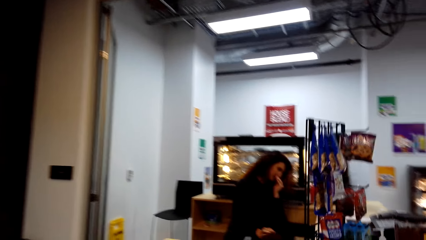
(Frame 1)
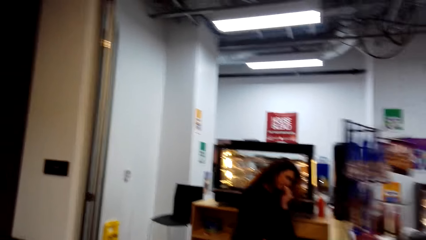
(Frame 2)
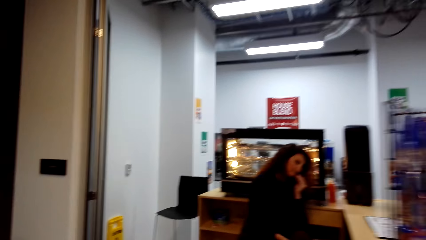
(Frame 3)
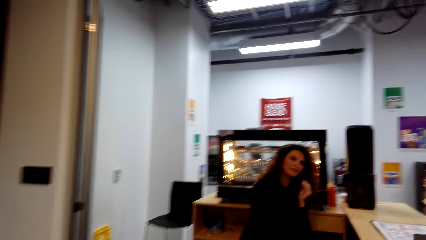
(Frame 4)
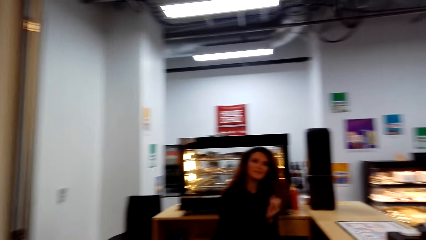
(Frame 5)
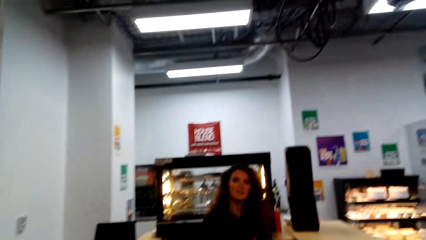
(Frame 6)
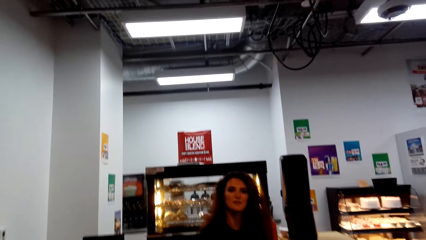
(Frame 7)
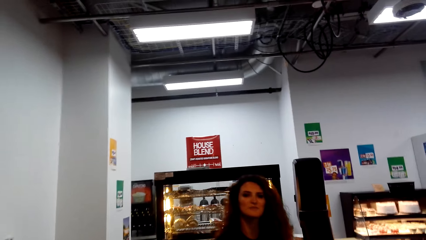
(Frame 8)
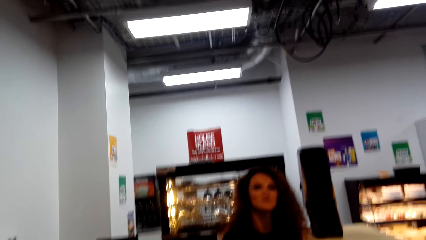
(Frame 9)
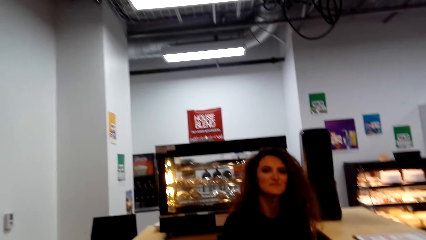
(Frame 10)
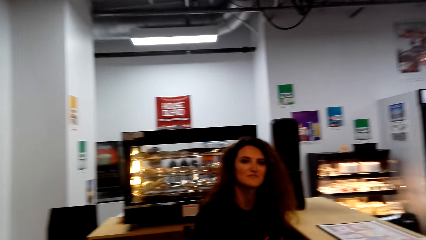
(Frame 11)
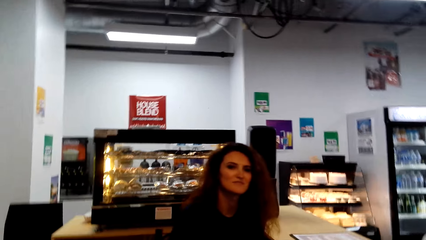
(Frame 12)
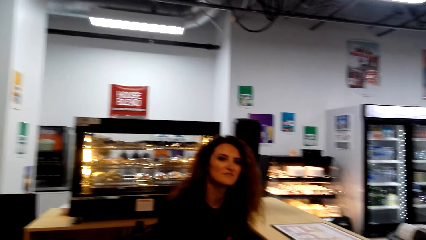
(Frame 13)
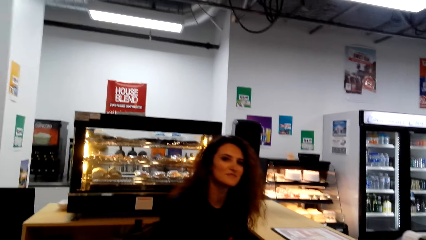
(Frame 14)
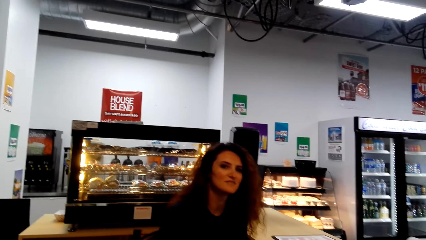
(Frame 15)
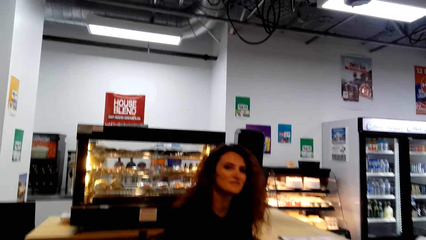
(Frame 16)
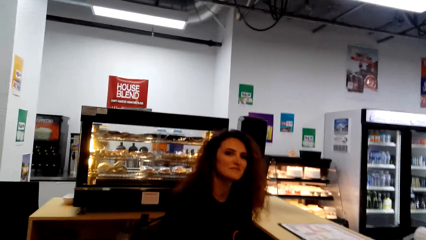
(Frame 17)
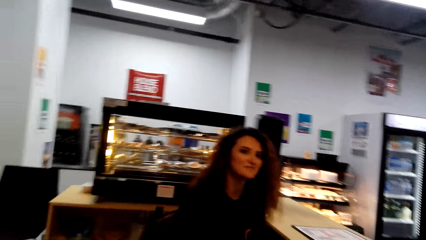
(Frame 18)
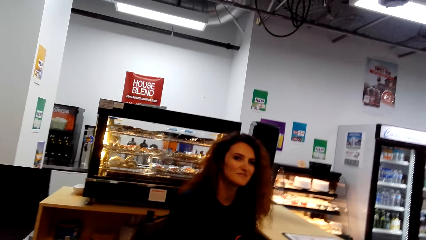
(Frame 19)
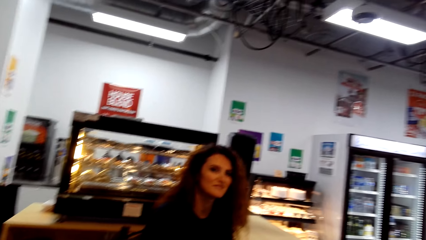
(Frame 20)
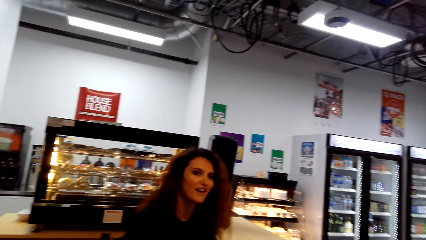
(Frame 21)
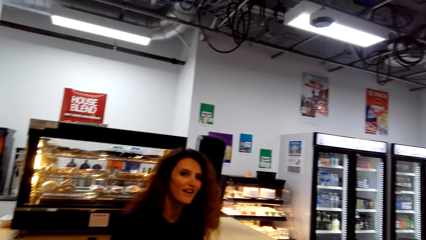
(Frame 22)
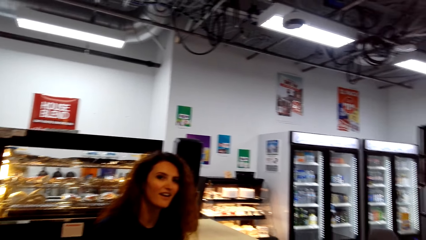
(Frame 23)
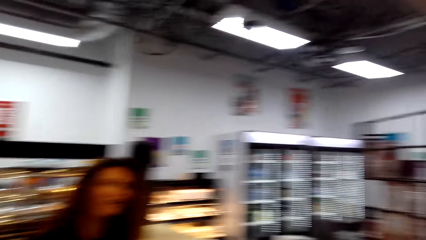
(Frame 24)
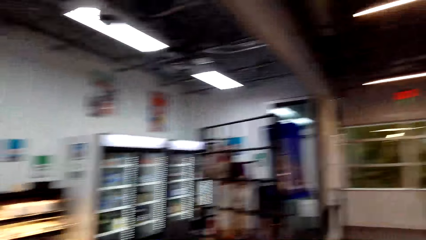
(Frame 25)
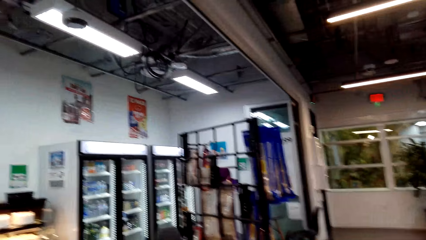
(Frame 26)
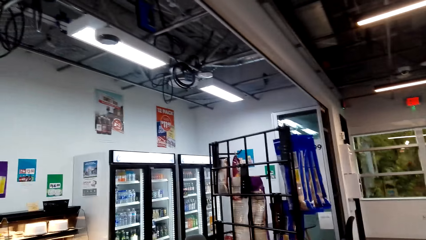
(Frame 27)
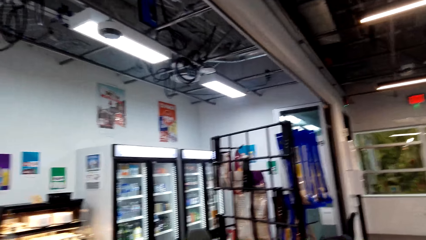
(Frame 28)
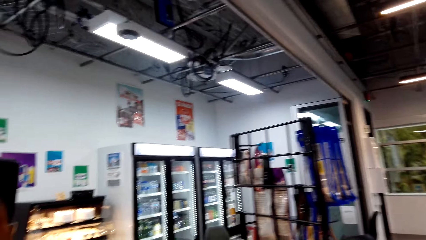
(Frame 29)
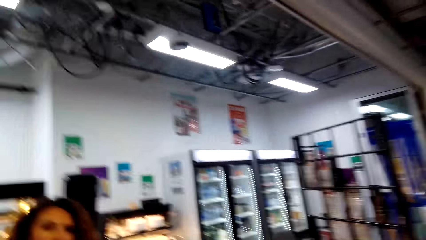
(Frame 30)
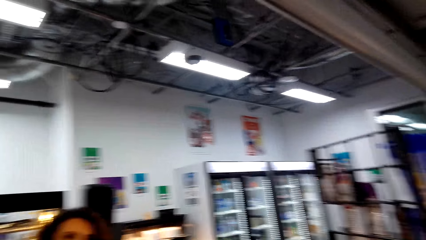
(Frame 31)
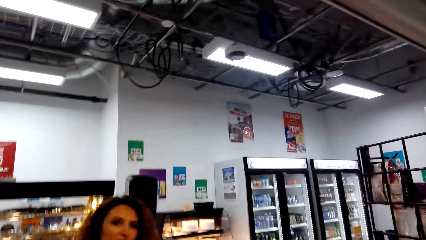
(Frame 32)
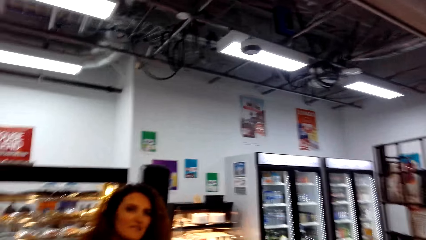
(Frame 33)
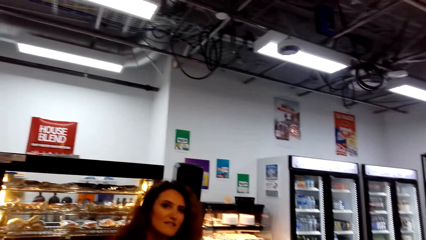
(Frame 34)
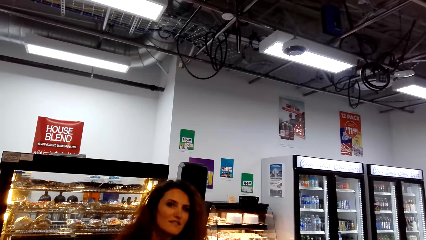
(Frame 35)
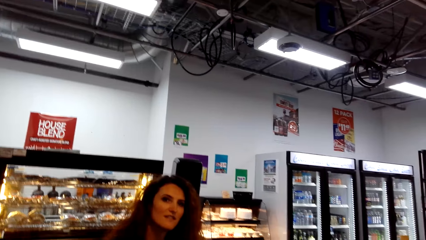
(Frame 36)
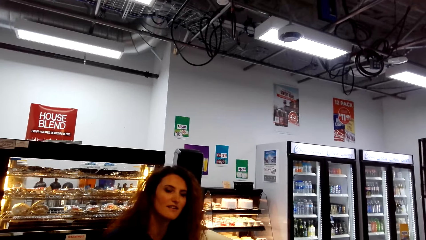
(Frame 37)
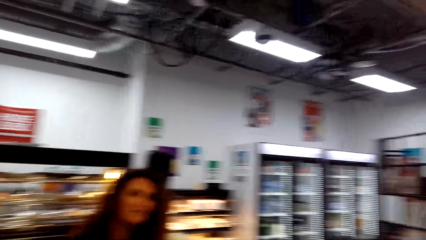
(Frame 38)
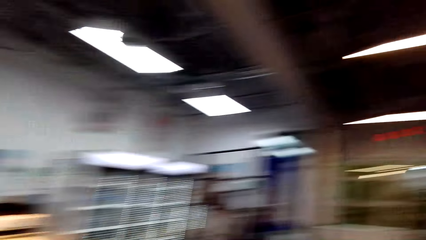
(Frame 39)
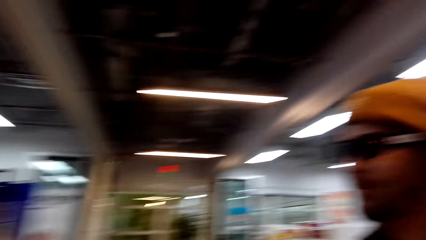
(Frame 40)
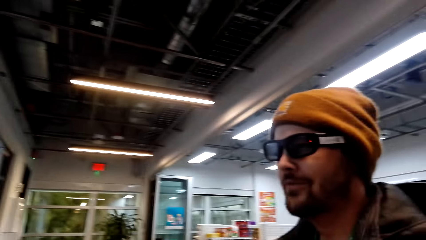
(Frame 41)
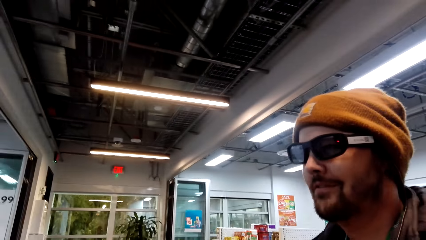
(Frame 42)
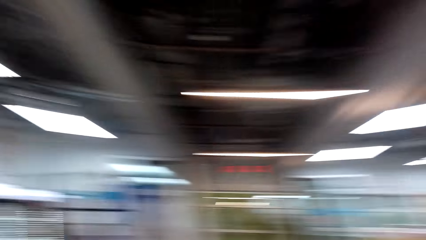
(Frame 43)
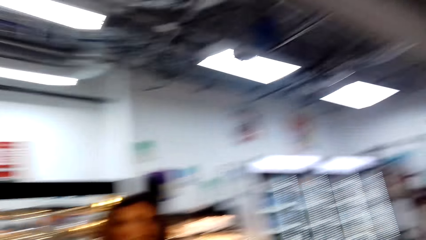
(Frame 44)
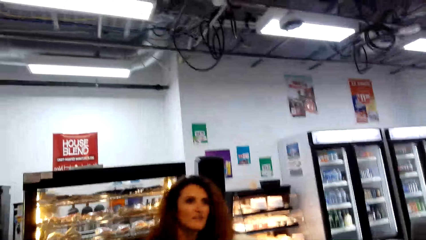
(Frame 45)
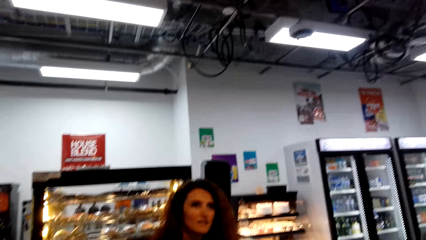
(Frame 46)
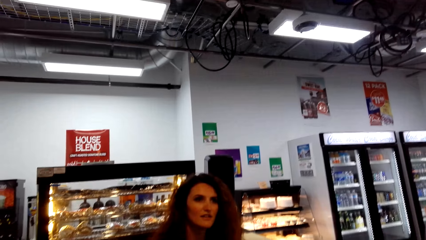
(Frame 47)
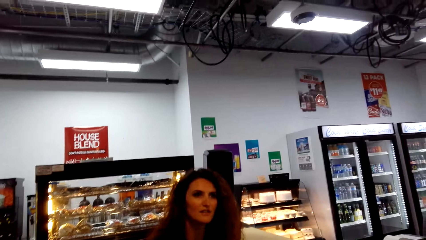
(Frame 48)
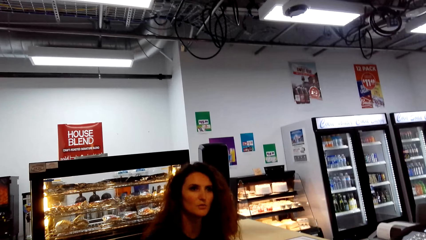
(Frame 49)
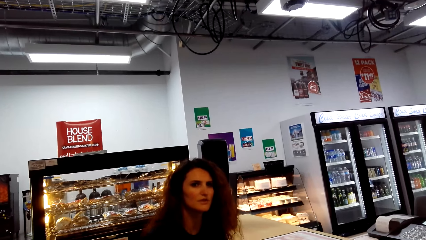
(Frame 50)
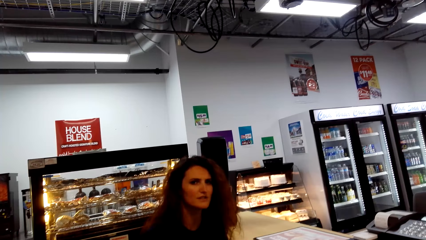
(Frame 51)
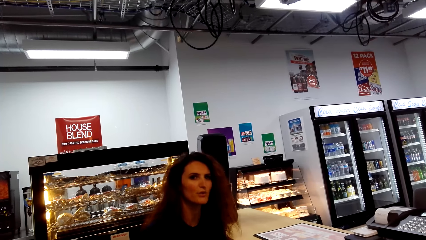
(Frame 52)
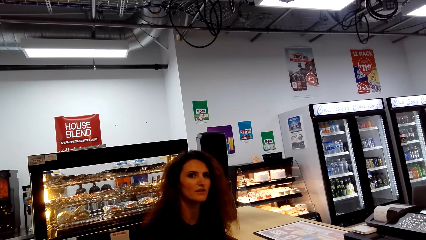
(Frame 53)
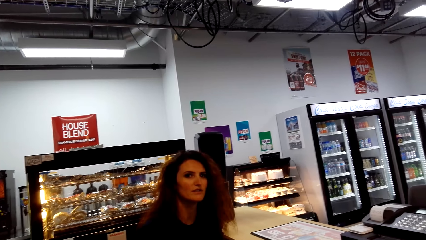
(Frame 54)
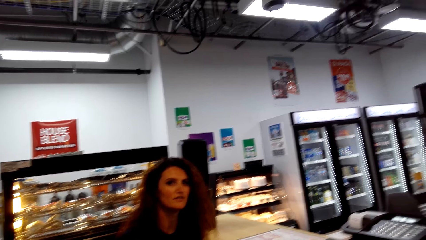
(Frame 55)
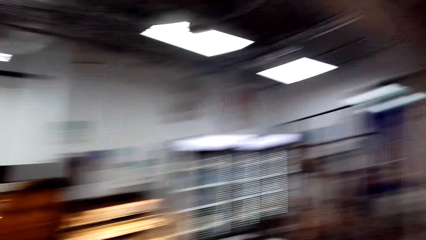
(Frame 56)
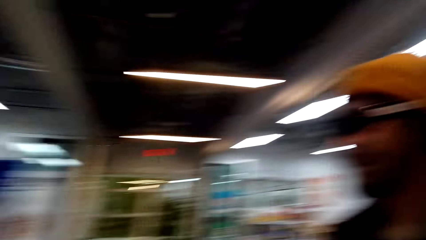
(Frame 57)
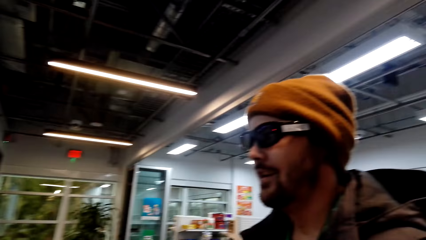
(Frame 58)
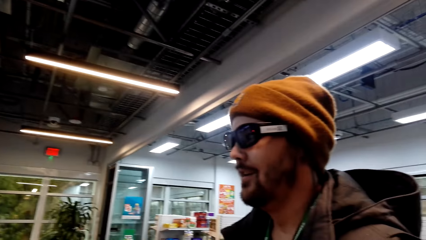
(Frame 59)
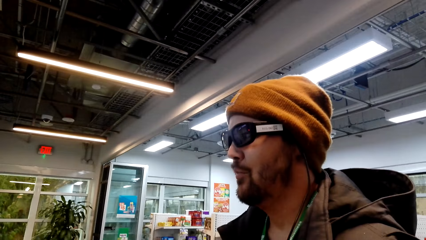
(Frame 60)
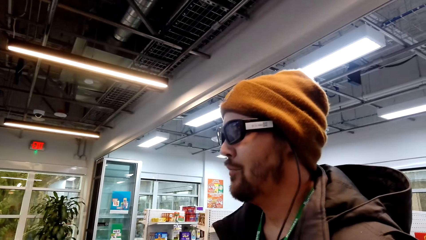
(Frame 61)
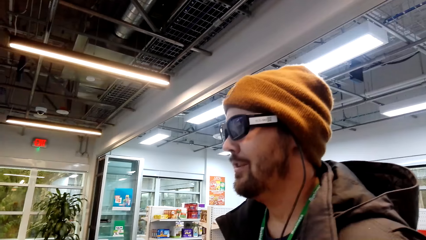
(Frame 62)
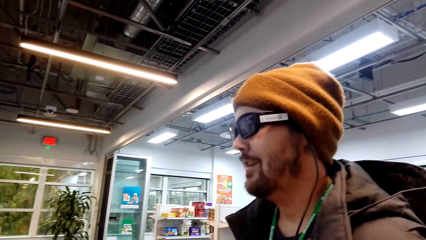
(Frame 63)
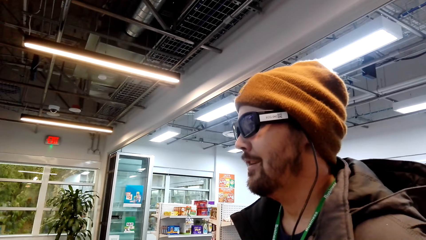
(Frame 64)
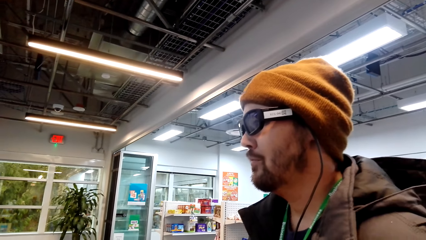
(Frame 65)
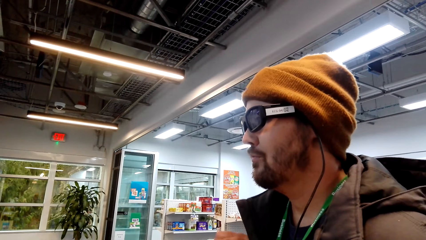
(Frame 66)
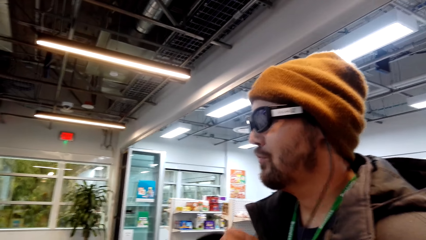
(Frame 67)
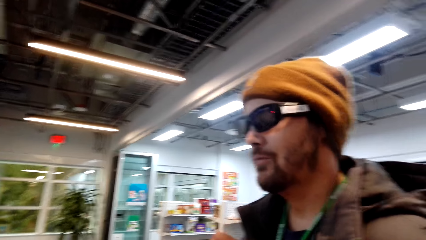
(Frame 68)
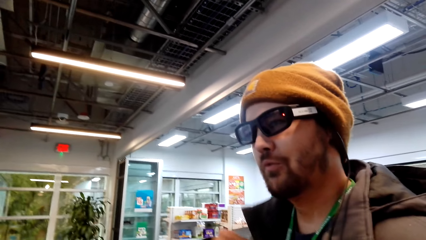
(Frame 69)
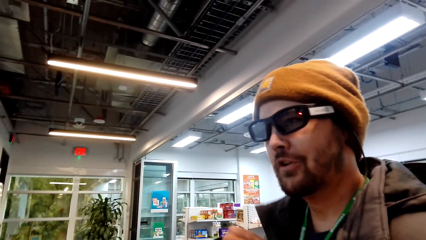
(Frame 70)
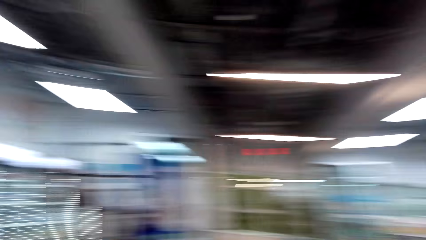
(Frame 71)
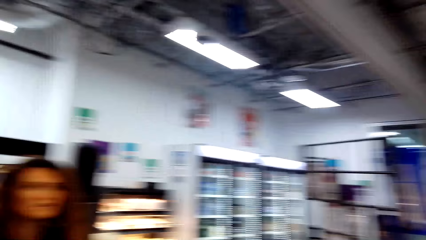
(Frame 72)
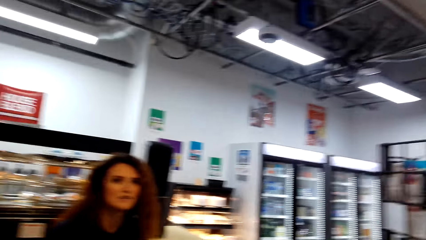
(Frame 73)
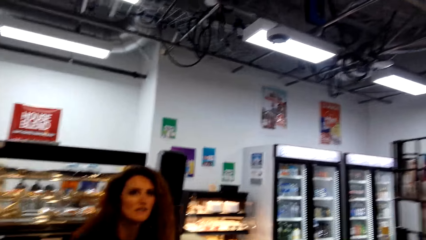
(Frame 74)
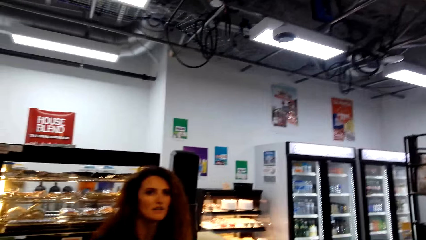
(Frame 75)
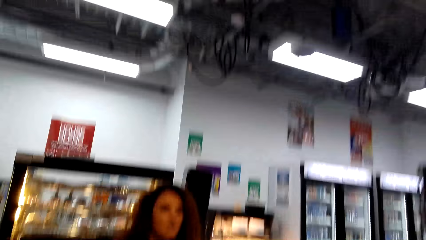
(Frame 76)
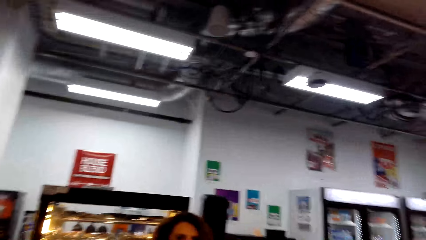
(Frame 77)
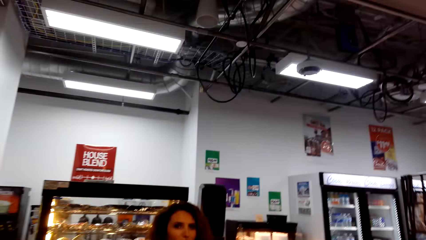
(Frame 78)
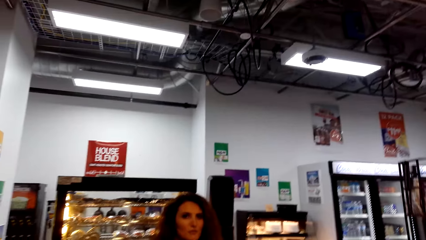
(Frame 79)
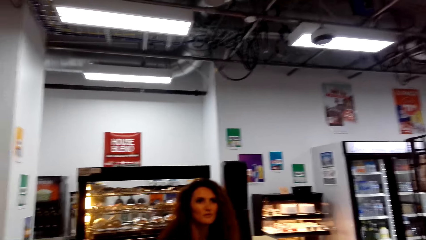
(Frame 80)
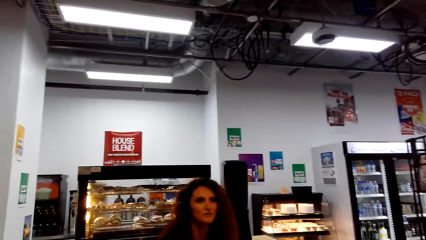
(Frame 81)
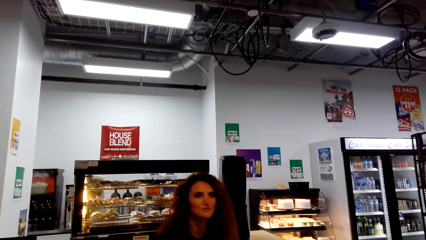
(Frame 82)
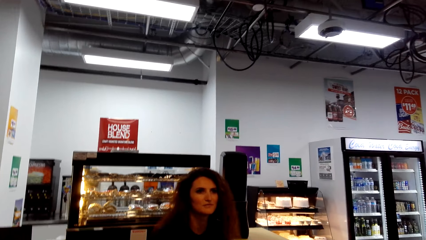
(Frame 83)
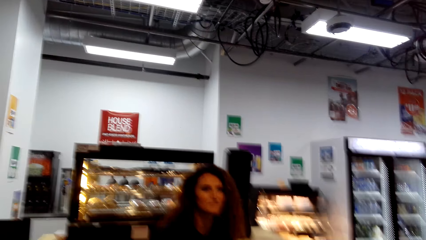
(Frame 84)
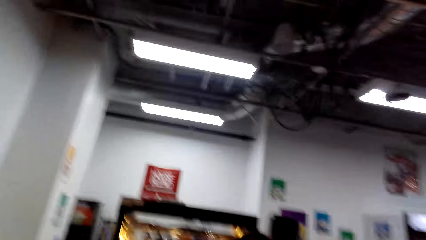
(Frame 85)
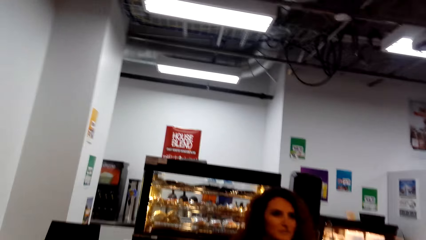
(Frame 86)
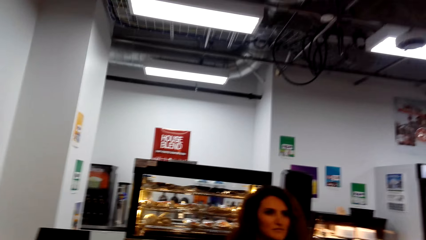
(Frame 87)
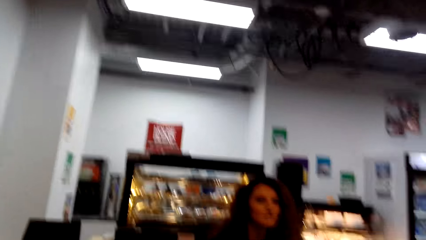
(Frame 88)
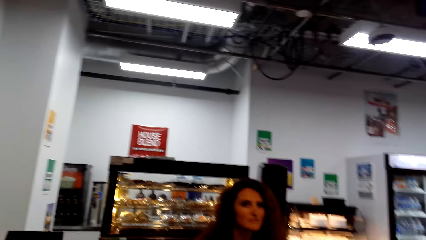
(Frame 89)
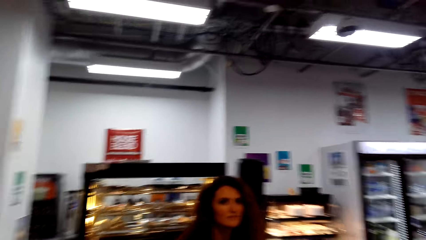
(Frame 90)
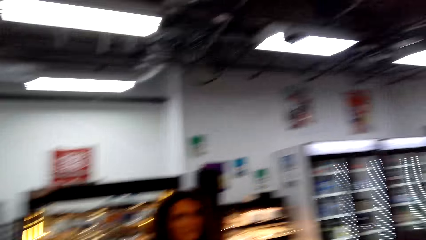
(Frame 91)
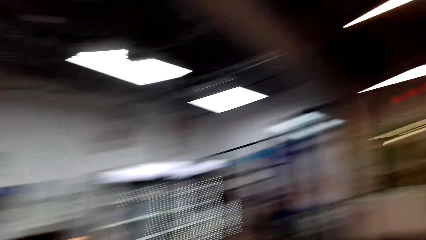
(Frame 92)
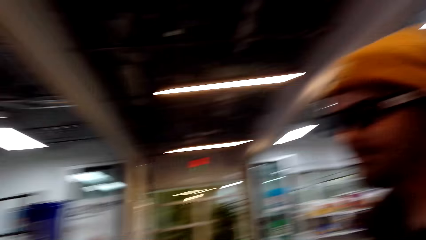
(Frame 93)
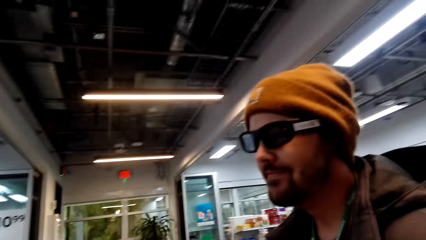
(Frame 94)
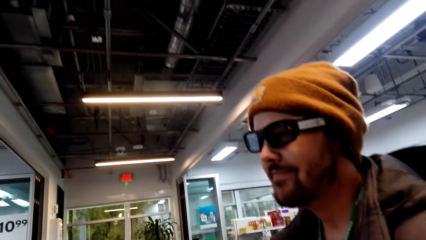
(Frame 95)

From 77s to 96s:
The camera wearer dialogues with the cashier. A woman talks. The camera wearer looks around. The man talks. The woman talks. The camera wearer dialogues with the man.
